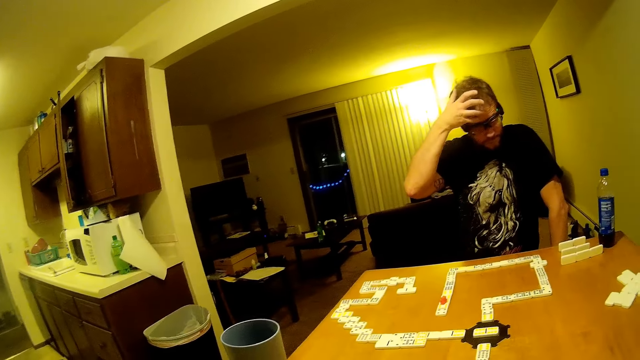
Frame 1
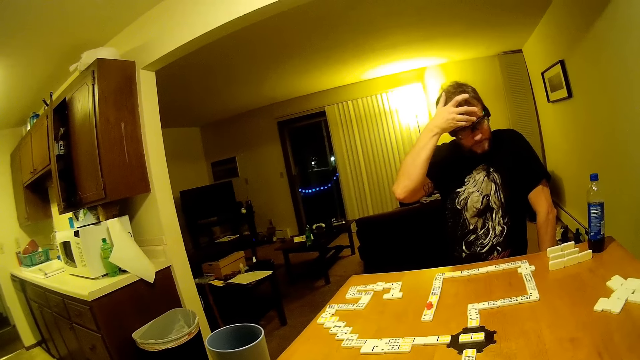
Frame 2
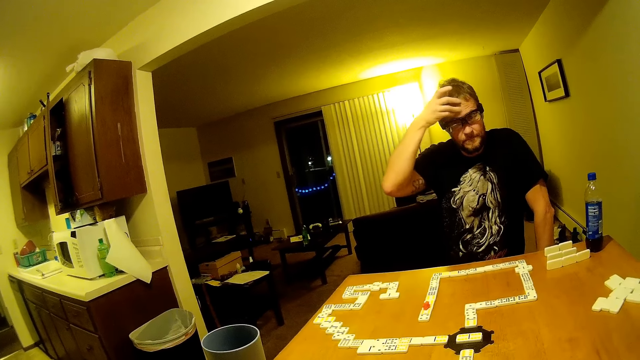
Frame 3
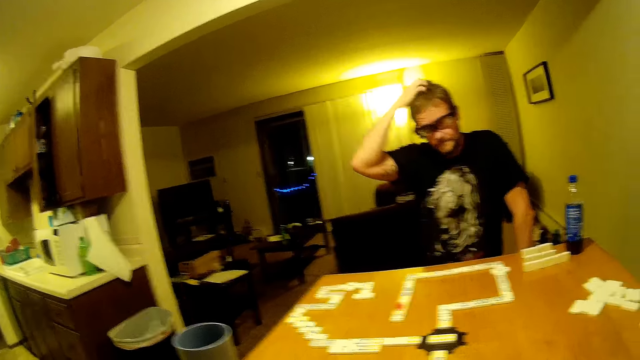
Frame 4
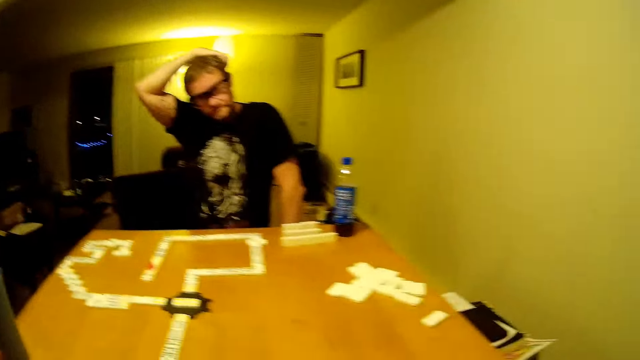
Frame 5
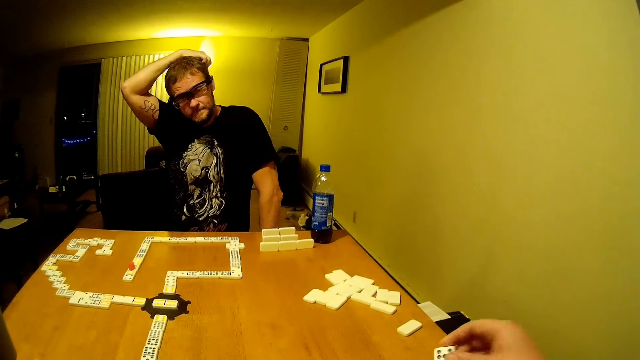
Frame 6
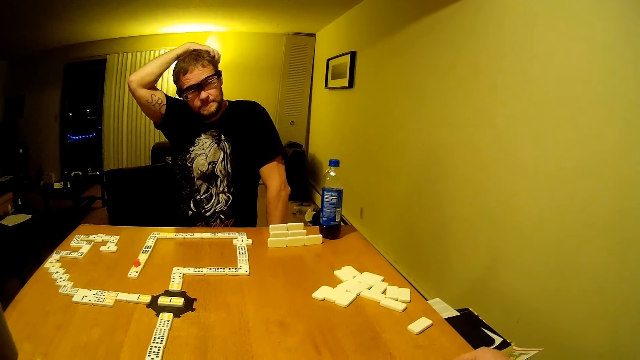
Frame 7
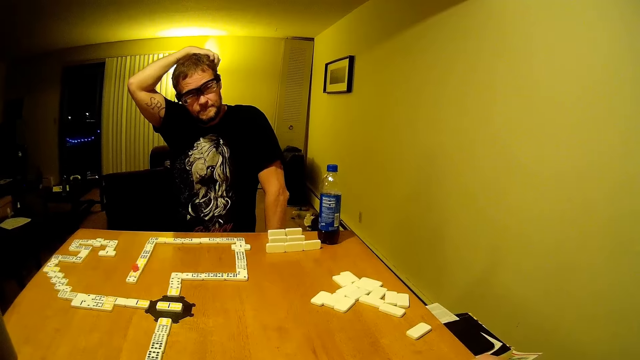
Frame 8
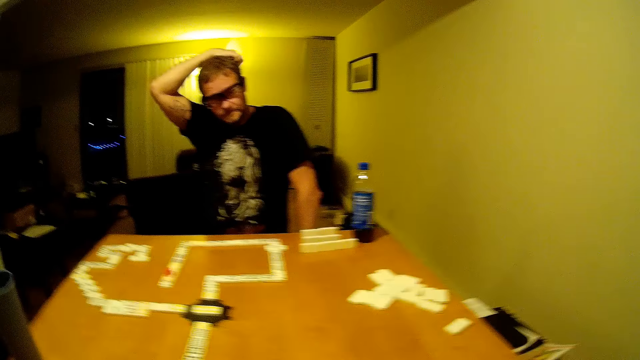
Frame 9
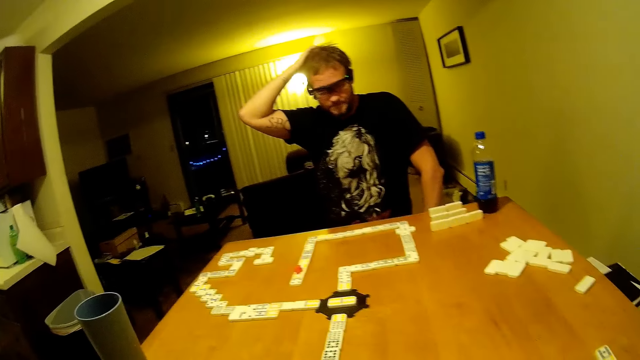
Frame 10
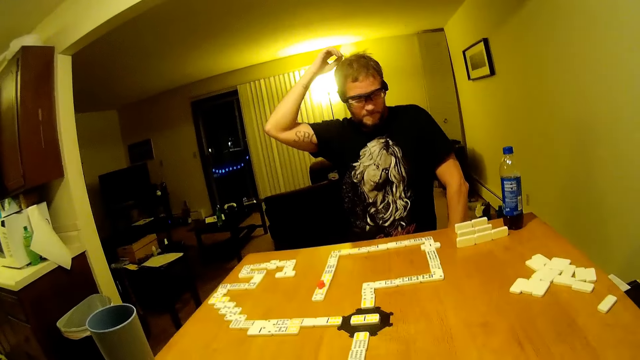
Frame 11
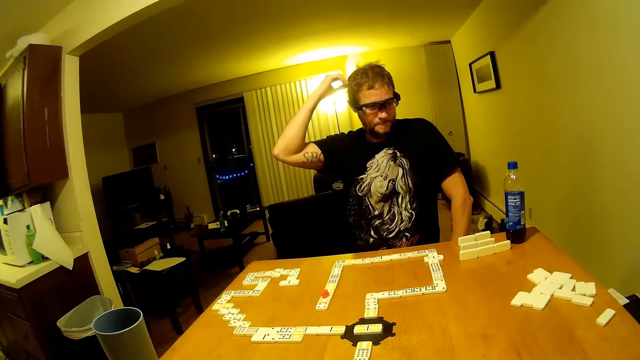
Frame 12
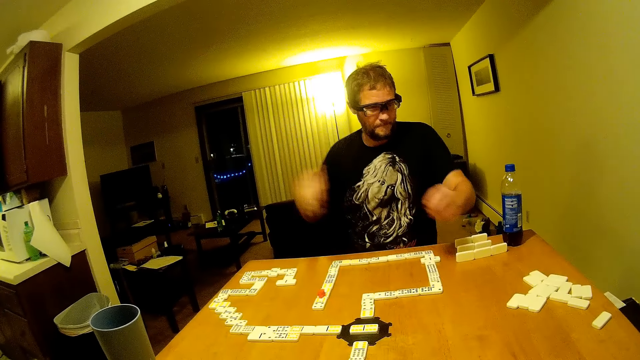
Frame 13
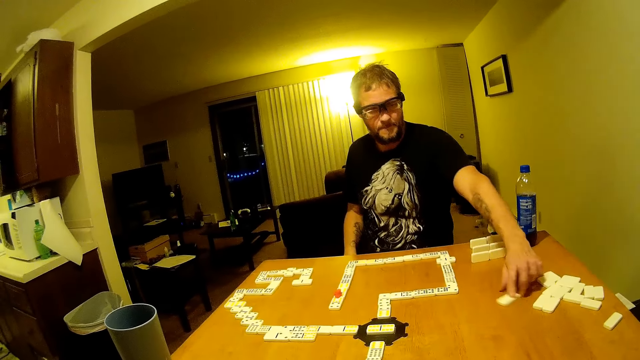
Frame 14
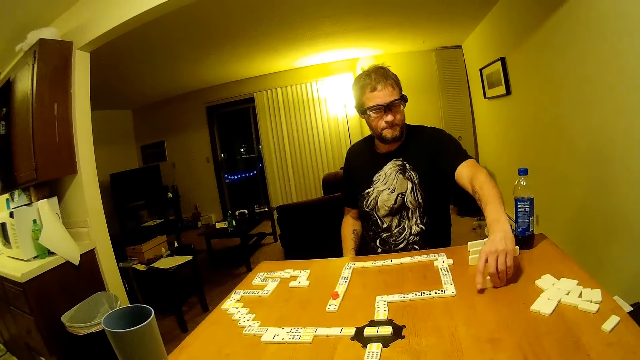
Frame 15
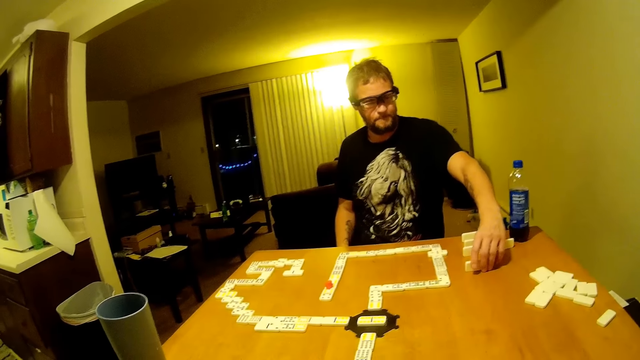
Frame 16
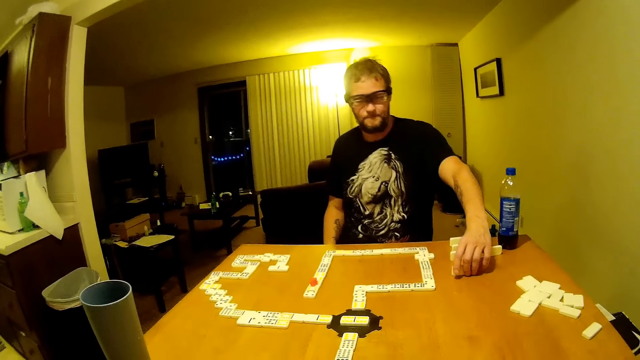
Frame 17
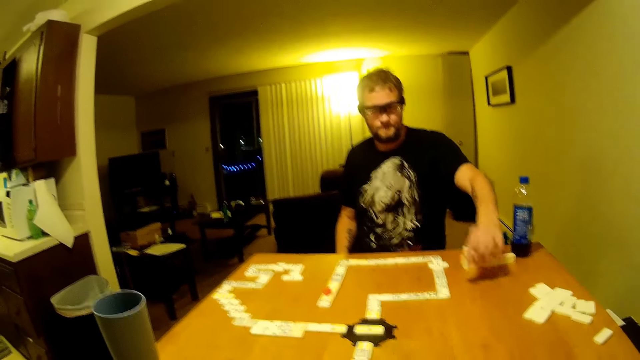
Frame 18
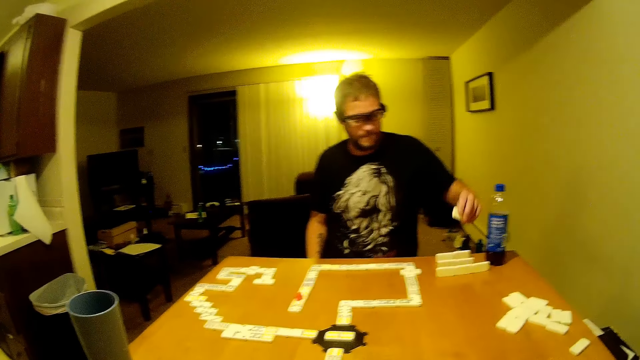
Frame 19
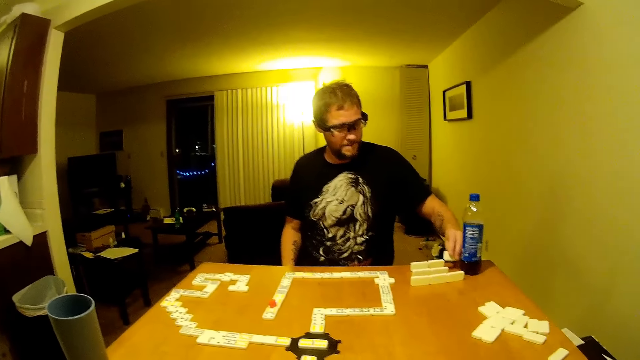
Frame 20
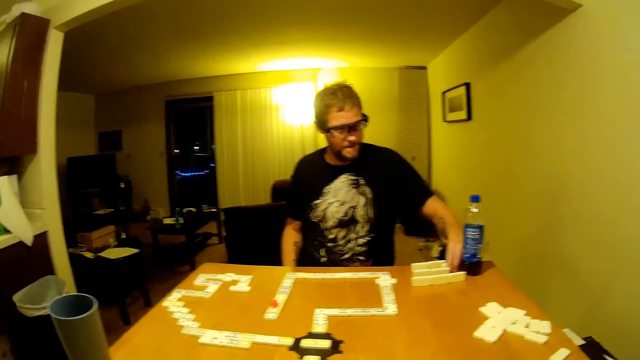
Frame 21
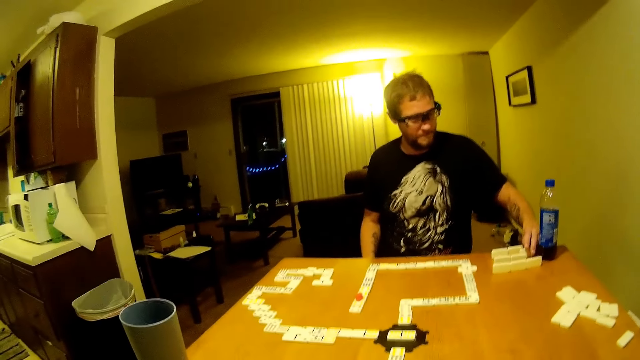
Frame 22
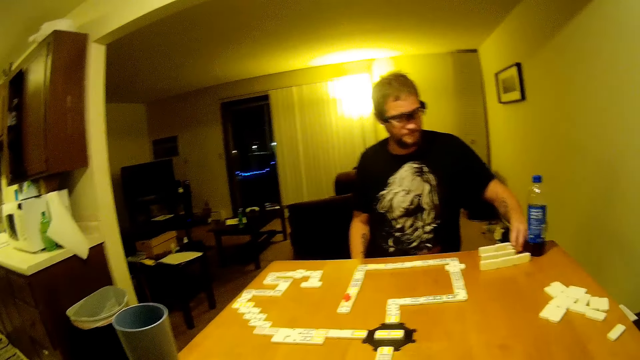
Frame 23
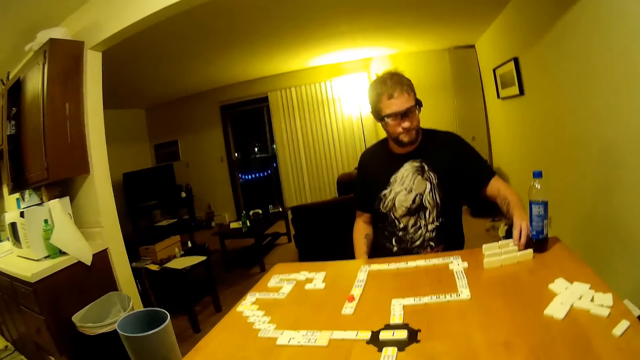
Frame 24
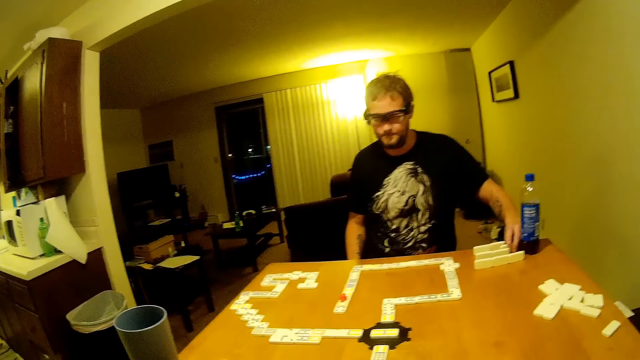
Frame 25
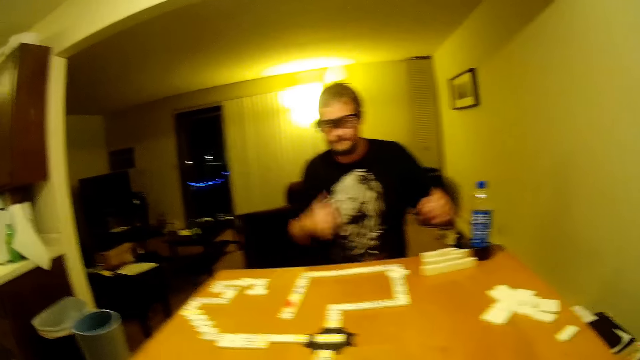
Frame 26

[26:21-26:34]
A man rubs his forehead, scratches his head, drags a domino piece, looks at the domino piece and picks up the domino piece. The man puts the domino piece down. The camera wearer looks around.

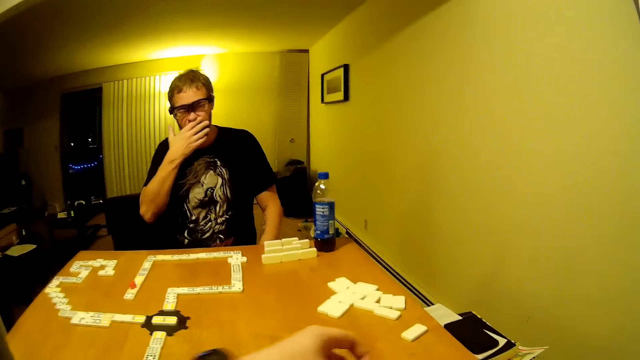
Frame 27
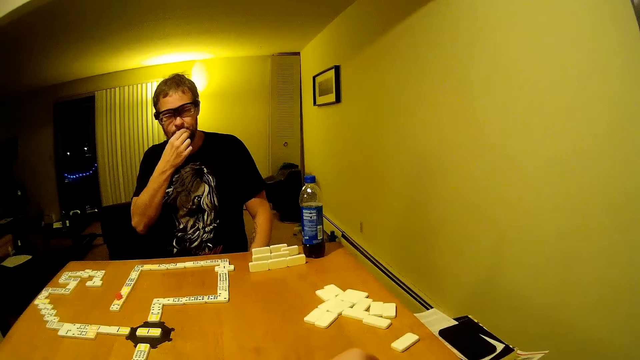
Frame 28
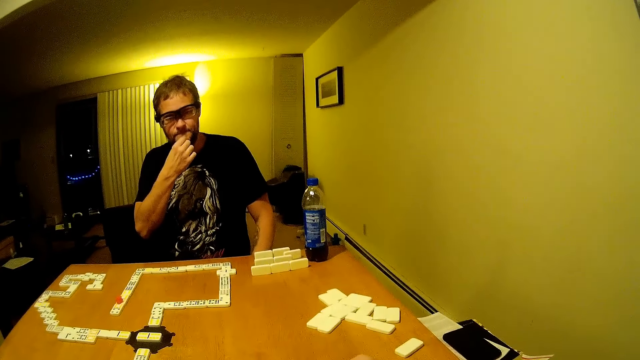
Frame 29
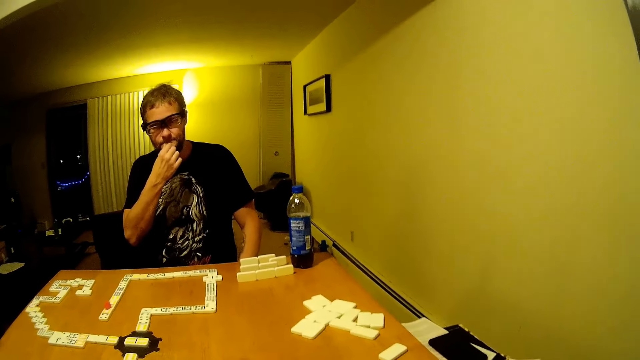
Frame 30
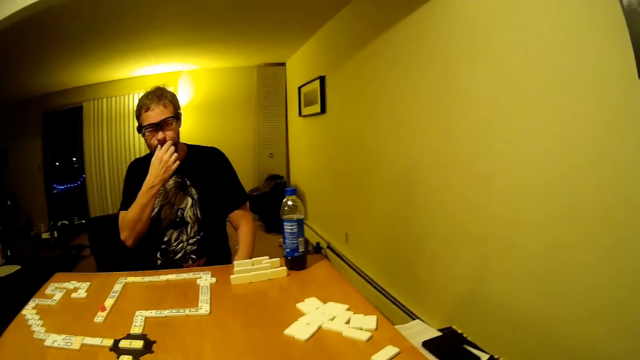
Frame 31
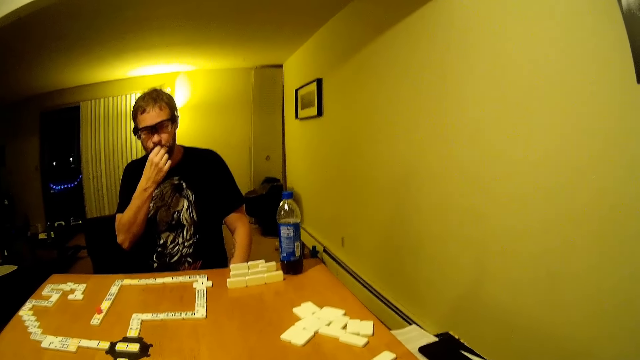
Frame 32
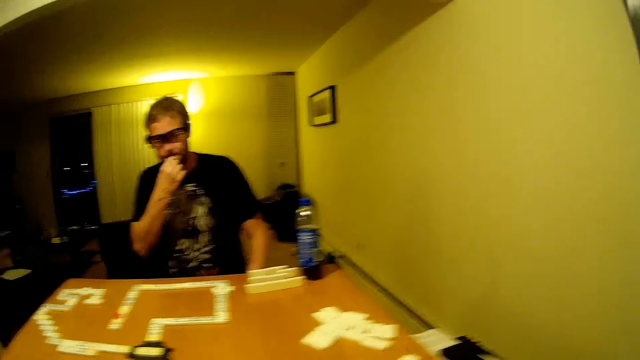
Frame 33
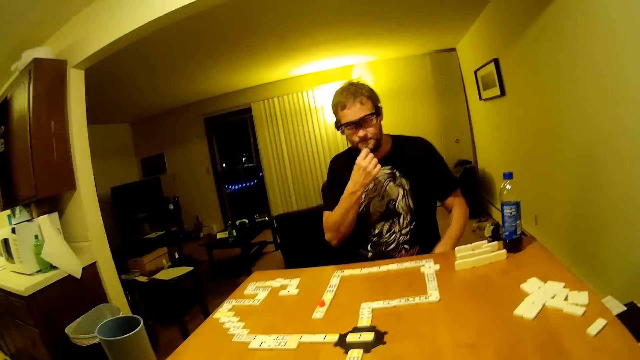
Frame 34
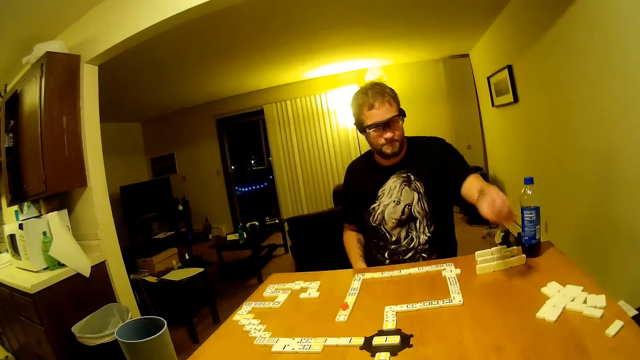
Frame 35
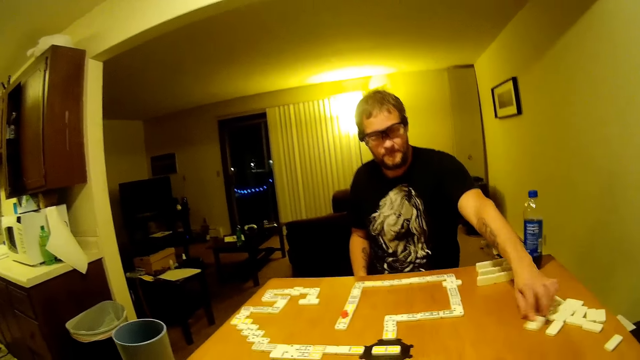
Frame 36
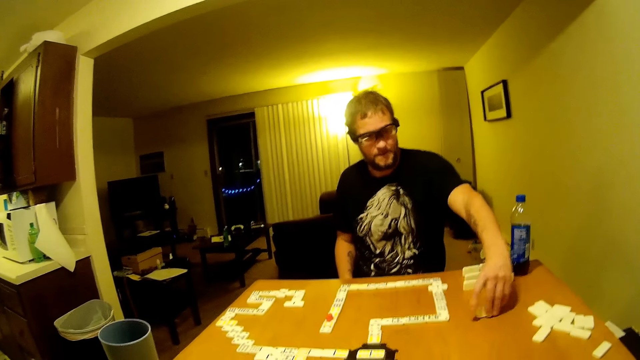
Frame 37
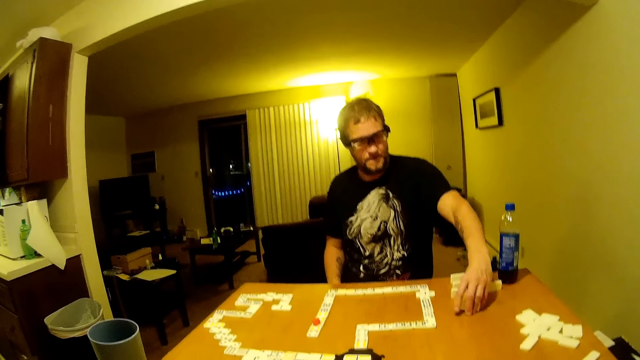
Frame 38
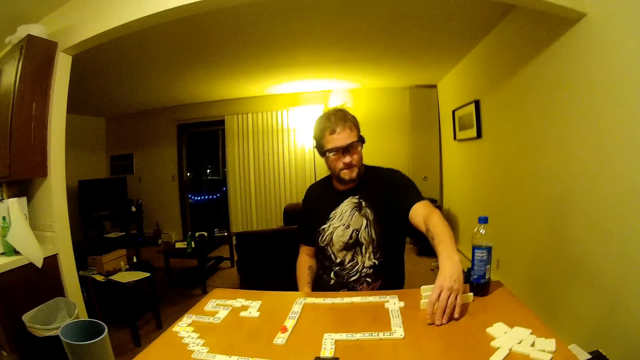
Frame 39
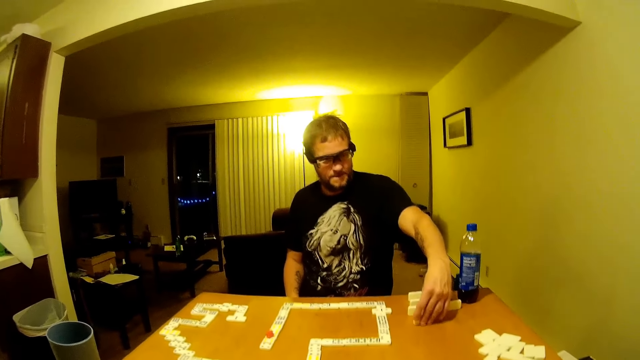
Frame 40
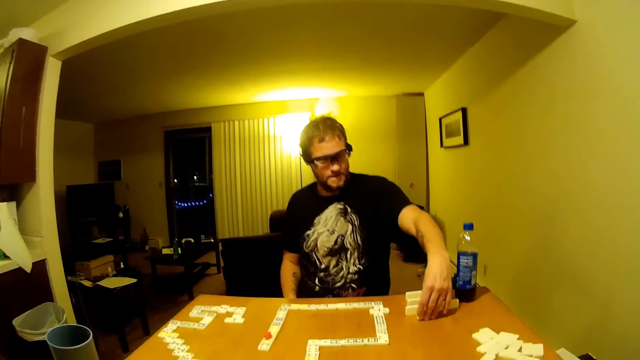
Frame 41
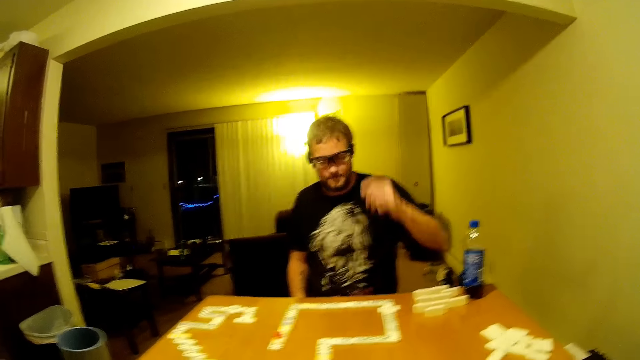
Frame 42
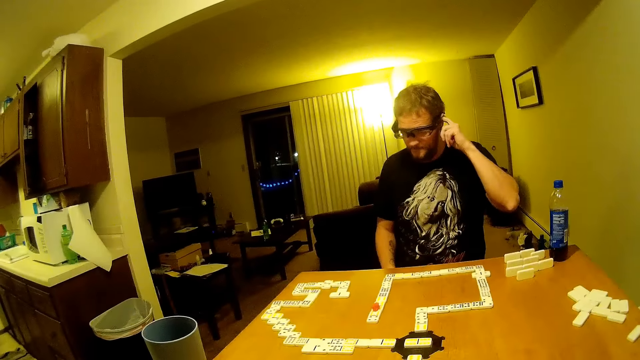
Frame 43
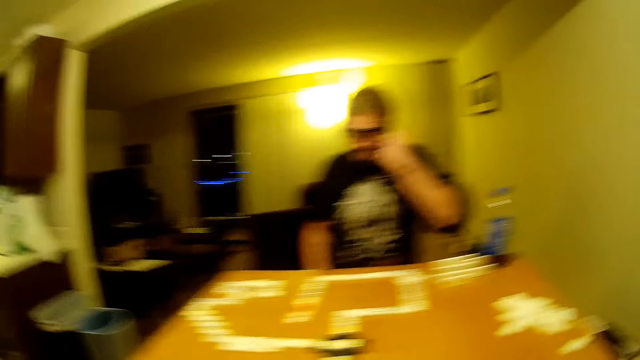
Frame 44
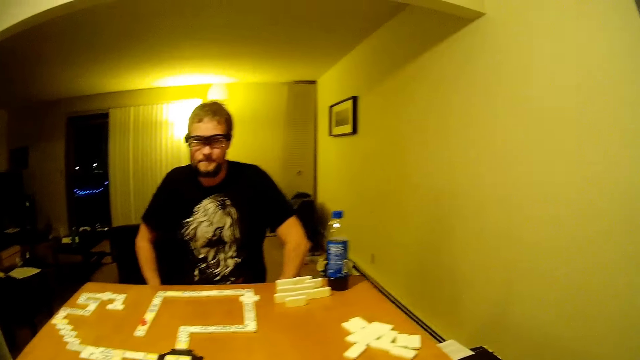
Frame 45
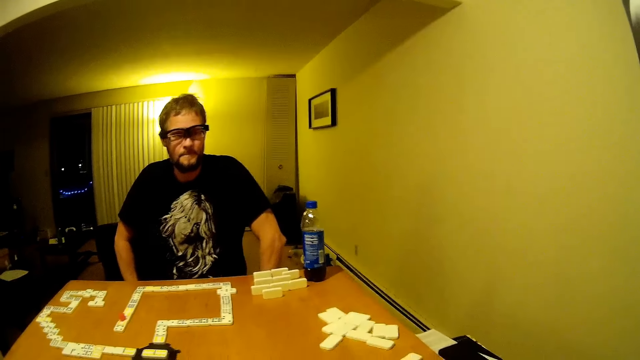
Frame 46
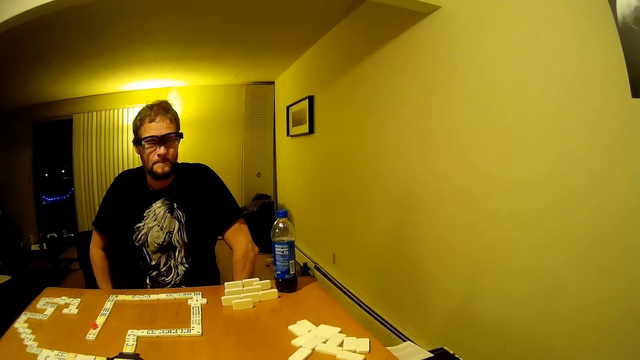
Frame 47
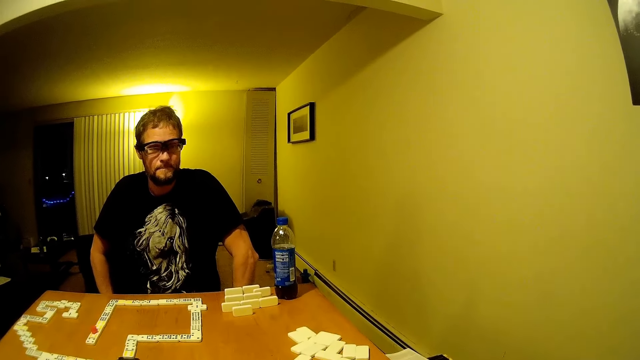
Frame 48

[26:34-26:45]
A man touches his mouth. The camera wearer looks around. The man drags a domino piece, picks up a domino, looks at the domino piece and places the domino piece on the table. The man touches his ears and scratches his ear. The camera wearer looks around and talks.
